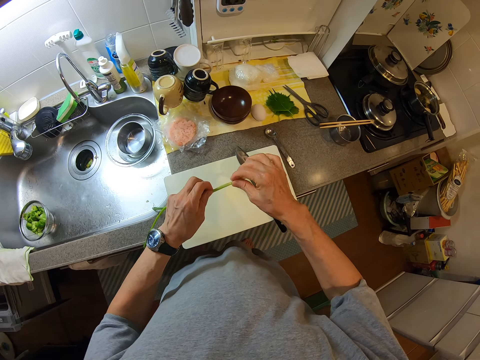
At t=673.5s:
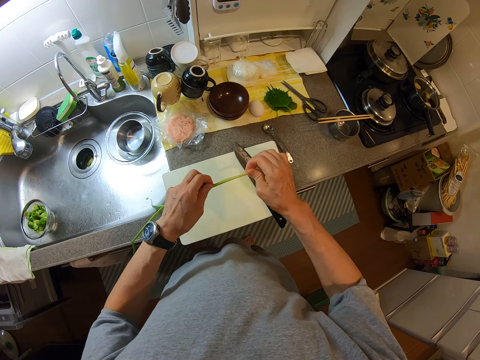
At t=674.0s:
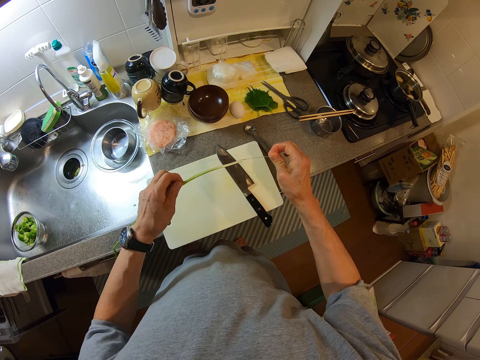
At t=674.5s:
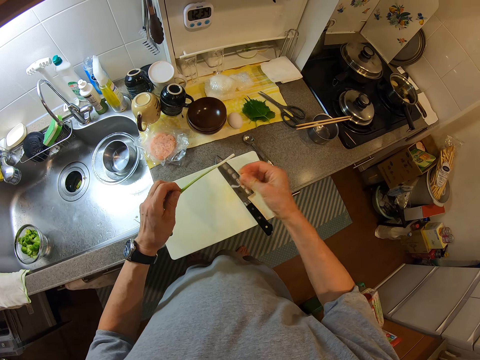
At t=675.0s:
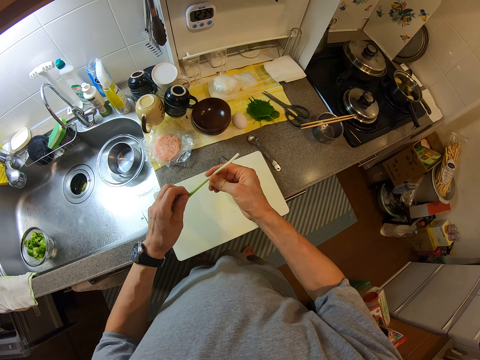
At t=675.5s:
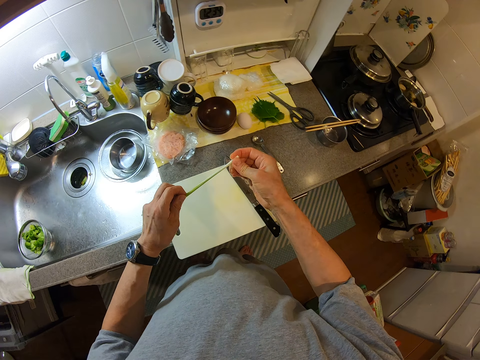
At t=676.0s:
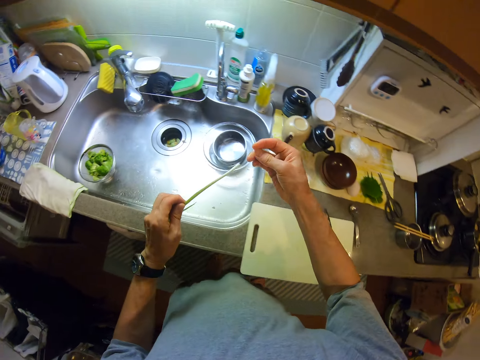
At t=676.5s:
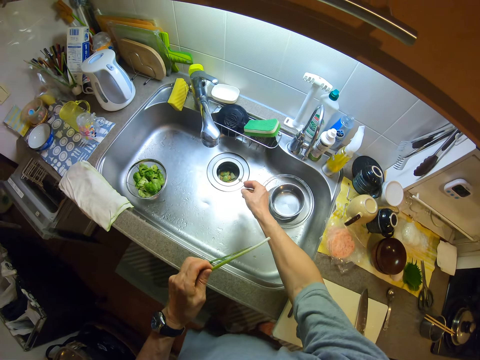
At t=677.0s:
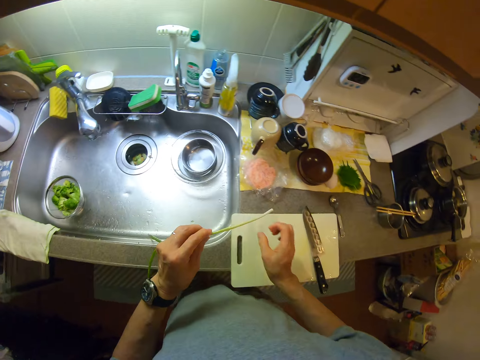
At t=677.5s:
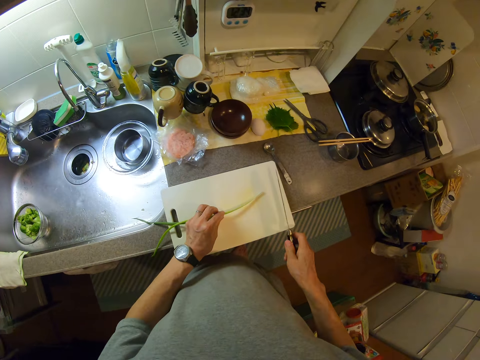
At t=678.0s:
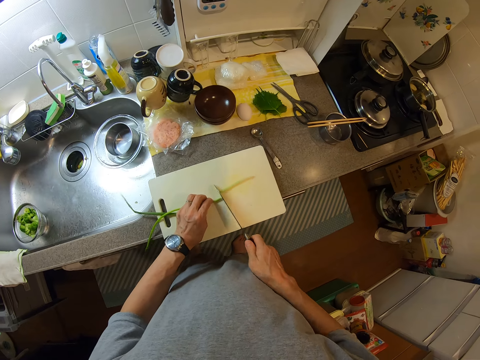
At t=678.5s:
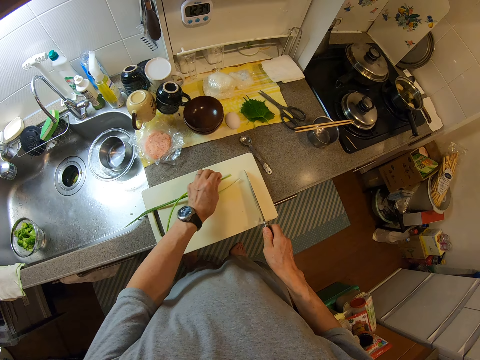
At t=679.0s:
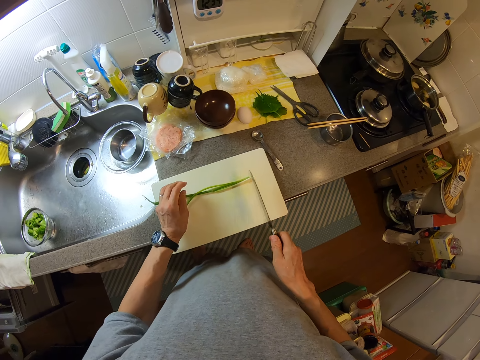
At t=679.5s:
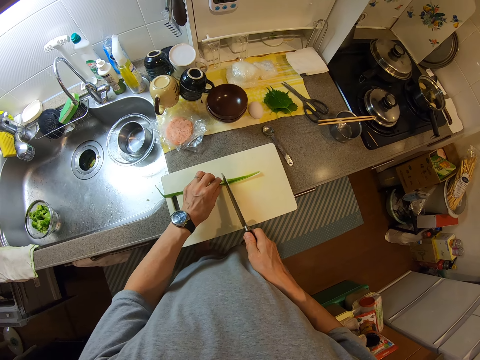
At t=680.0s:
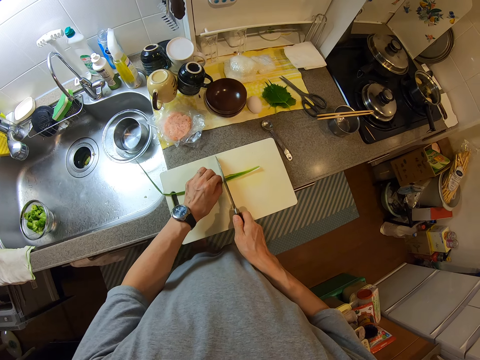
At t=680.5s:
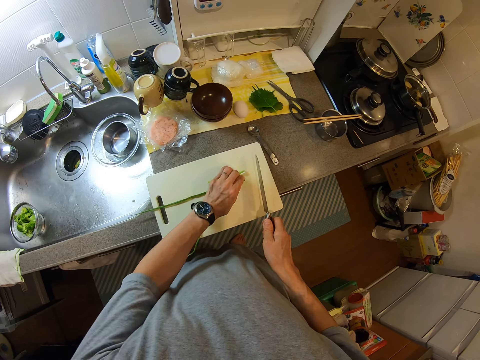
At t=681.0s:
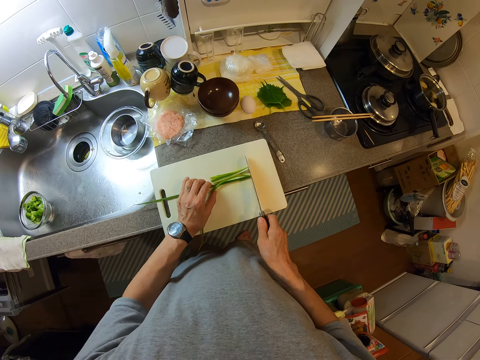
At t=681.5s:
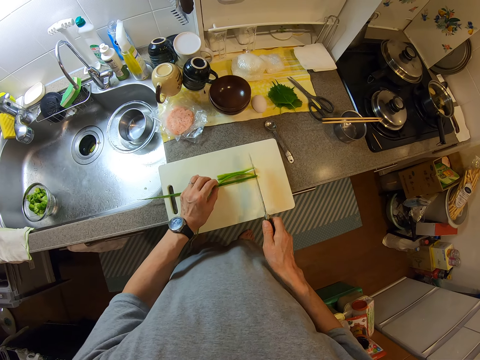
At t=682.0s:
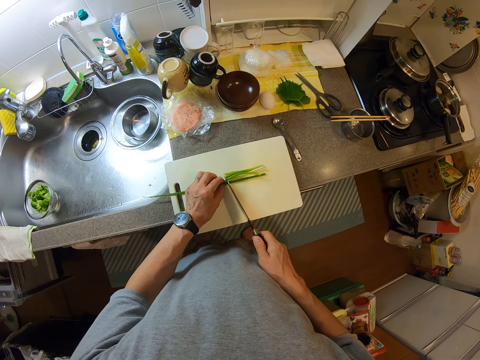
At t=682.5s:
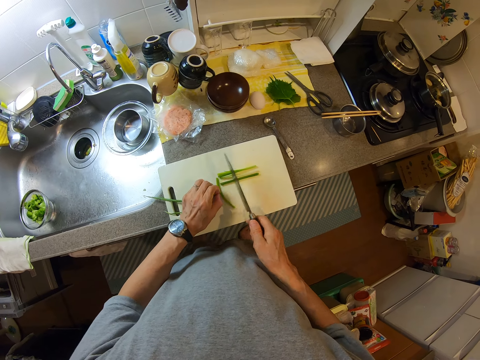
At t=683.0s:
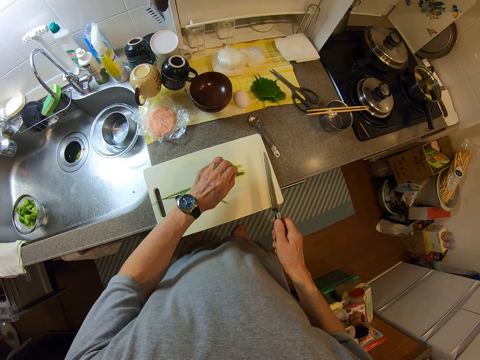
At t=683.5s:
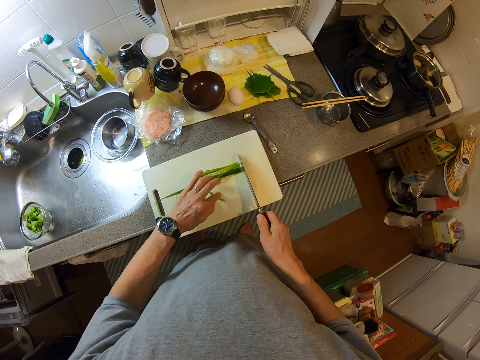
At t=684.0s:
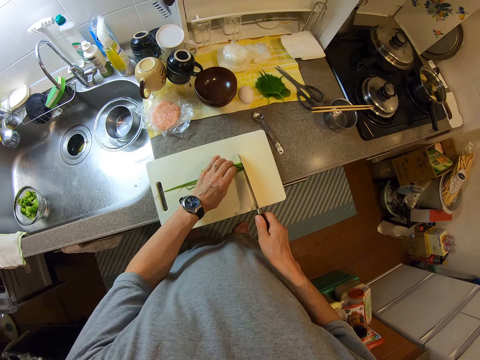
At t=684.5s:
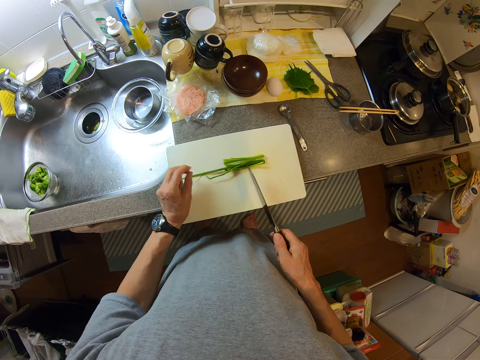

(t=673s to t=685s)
The camera wearer removes the spring onion skin. They throw the skin inside the sink. They pick the knife from the cutting board again. They put the spring onion on the cutting board. They cut the spring onion into two. They put the two halves together. They cut the spring onion into two again. They put the pieces of spring onion together. They cut the spring onion again. They put the pieces of spring onion together.

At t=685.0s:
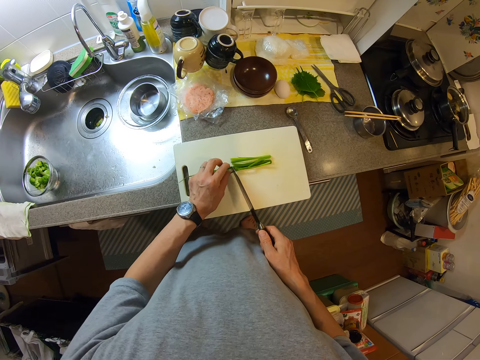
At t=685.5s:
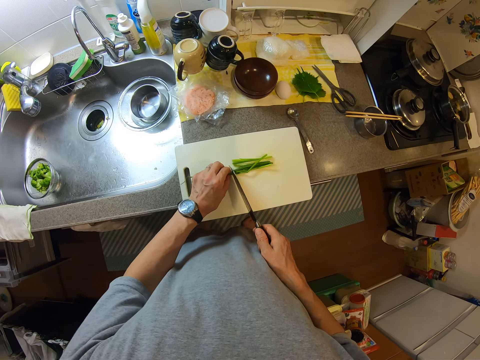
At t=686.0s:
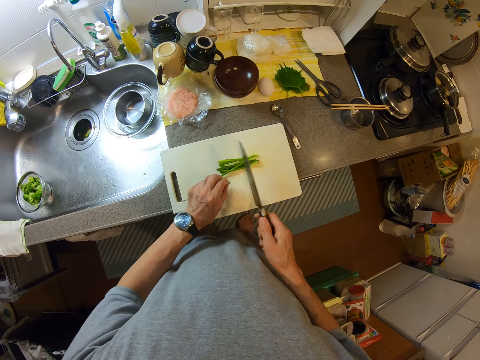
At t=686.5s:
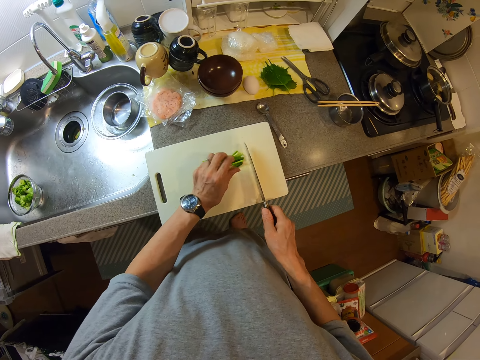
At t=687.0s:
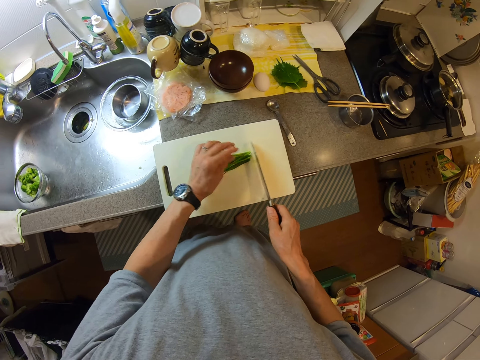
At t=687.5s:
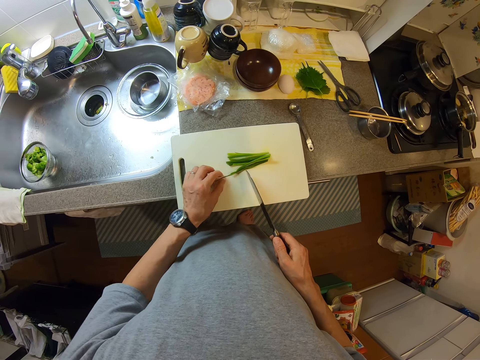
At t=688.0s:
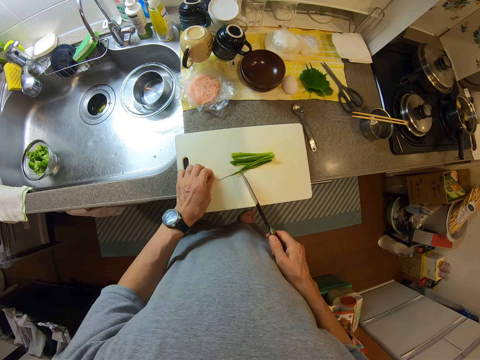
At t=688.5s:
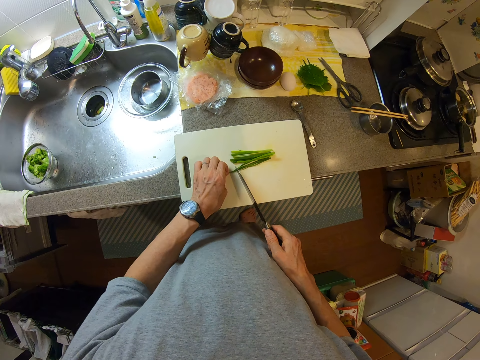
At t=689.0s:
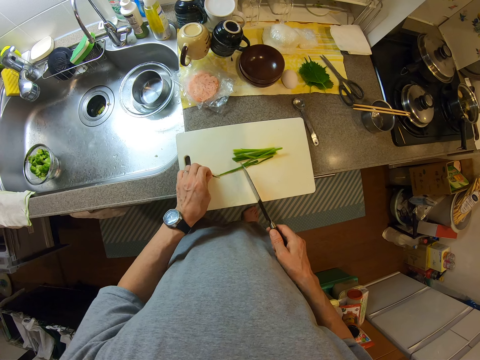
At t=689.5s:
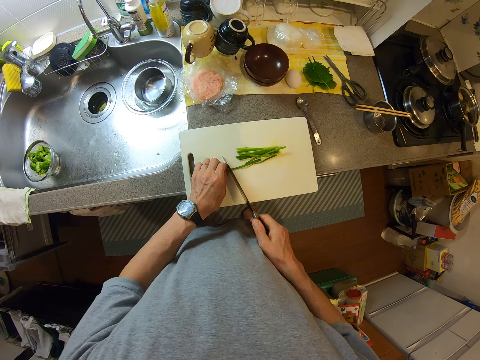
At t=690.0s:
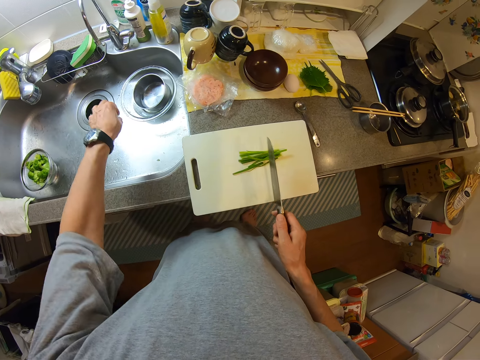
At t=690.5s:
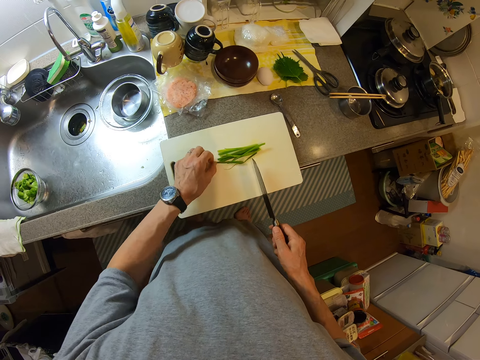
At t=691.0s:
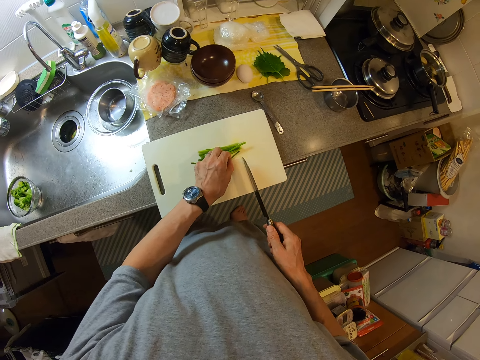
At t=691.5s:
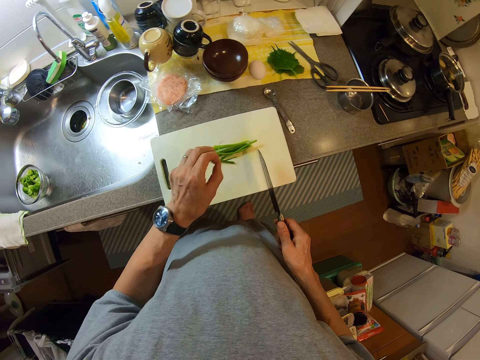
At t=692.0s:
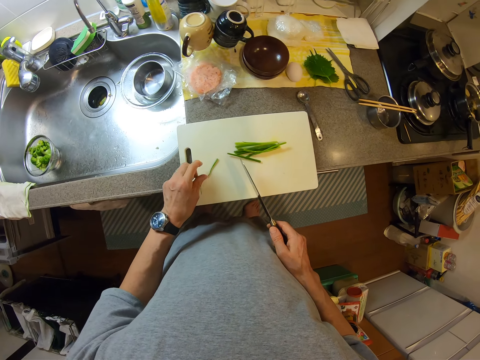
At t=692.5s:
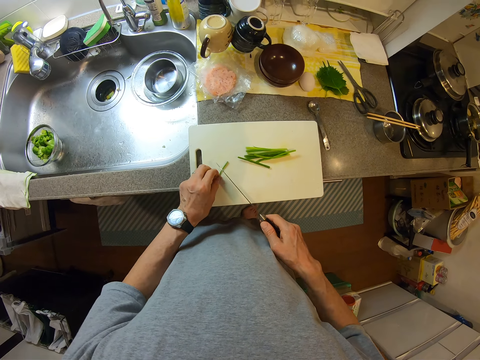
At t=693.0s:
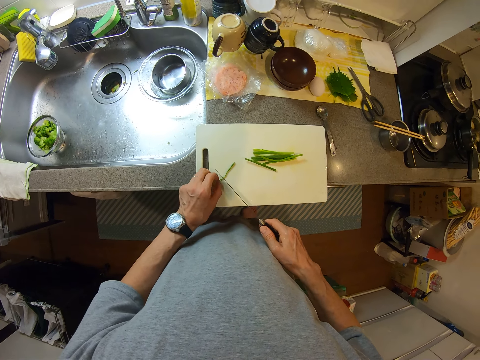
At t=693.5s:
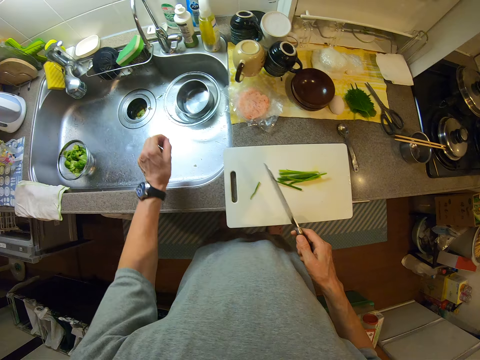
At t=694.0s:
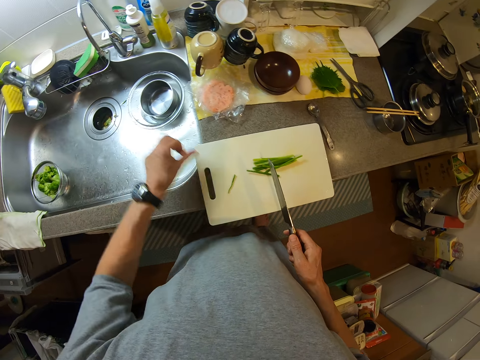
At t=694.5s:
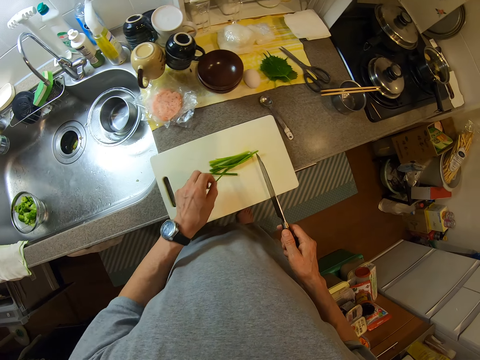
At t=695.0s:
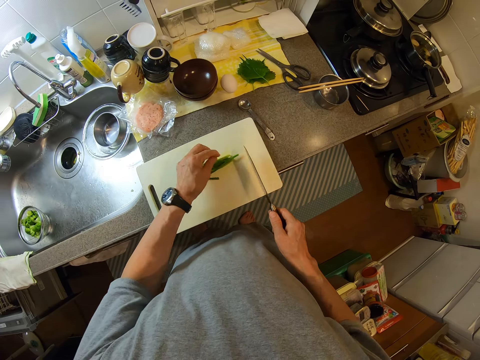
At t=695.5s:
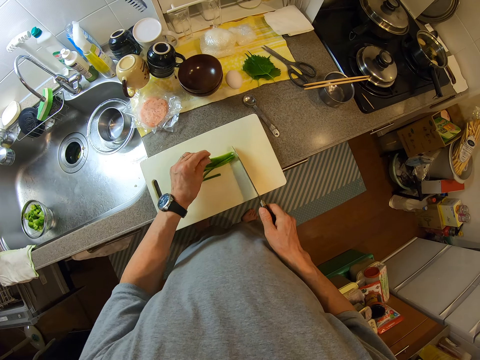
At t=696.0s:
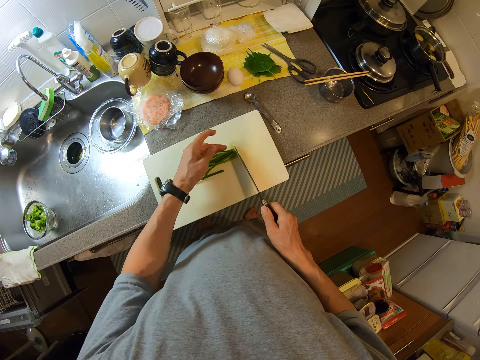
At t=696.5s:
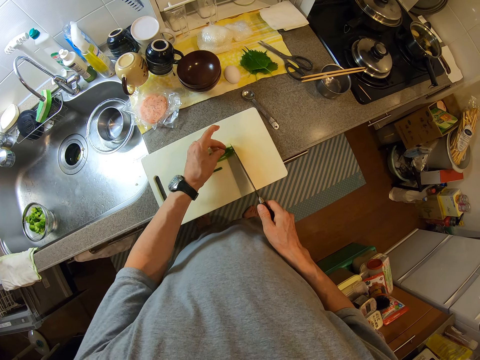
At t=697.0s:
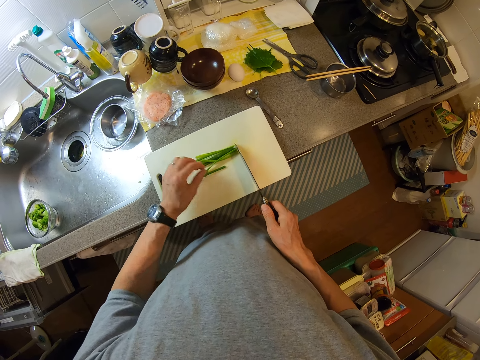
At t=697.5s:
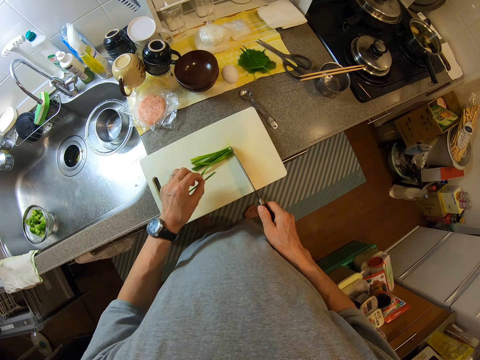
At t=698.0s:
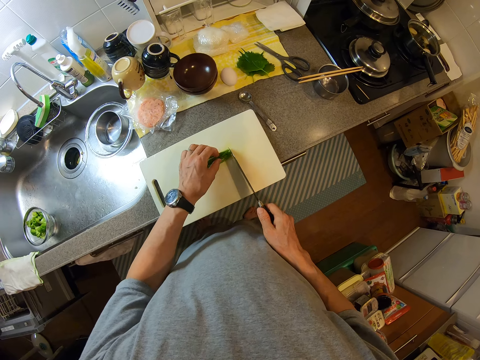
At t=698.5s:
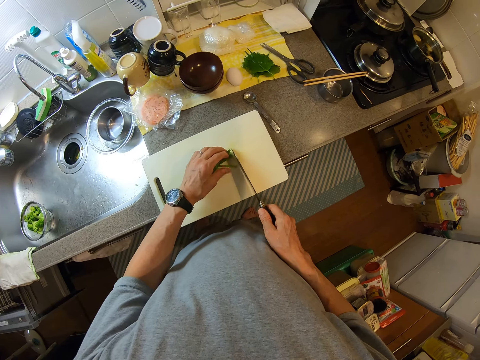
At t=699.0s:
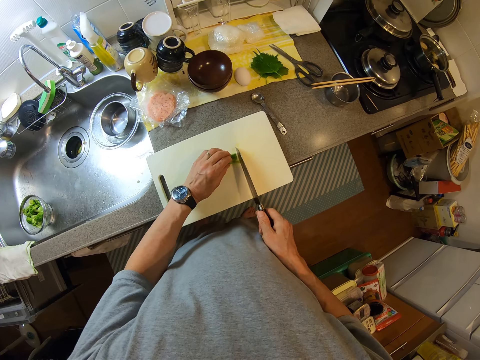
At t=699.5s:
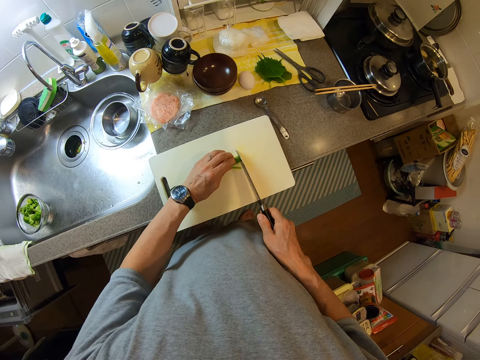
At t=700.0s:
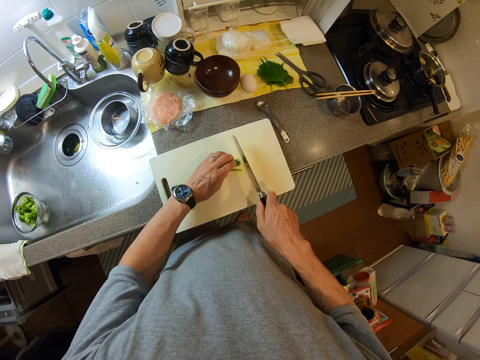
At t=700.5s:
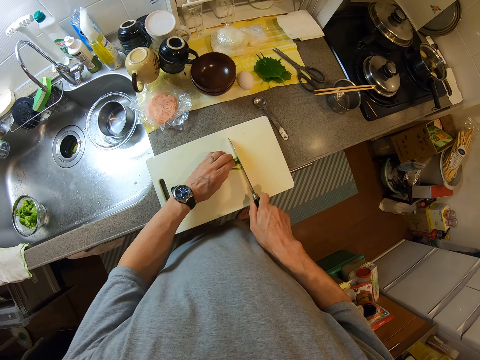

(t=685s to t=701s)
The camera wearer cuts the spring onion again. They put the pieces of spring onion together. They cut the spring onion again. They throw the spring onion scrap inside the sink. They pick one of the pieces of spring onion. They cut part of the spring onion. They throw the scrap inside the sink. They put the pieces of spring onion together. They chop the spring onion into pieces.
